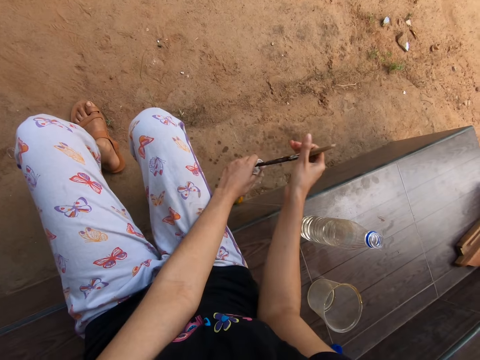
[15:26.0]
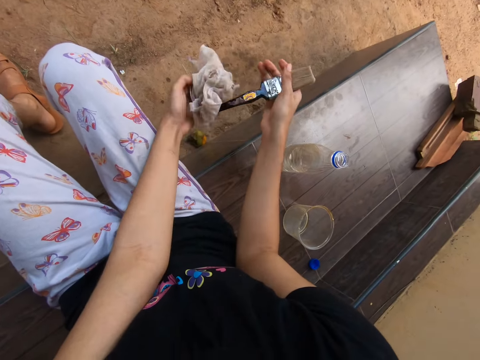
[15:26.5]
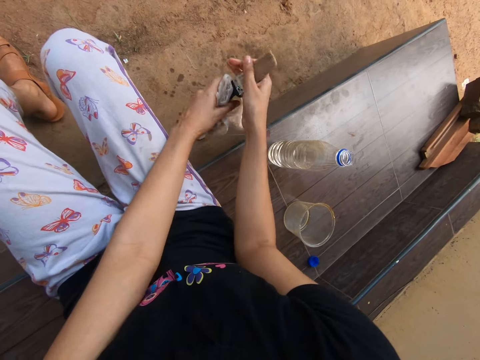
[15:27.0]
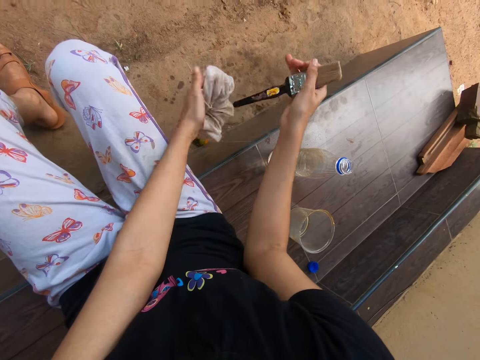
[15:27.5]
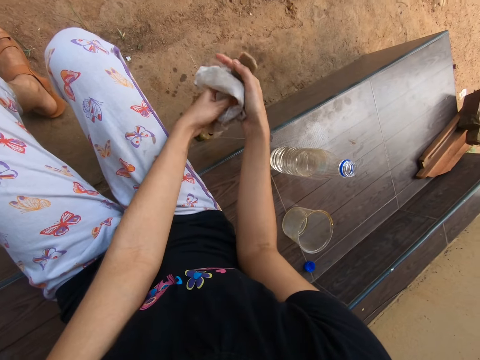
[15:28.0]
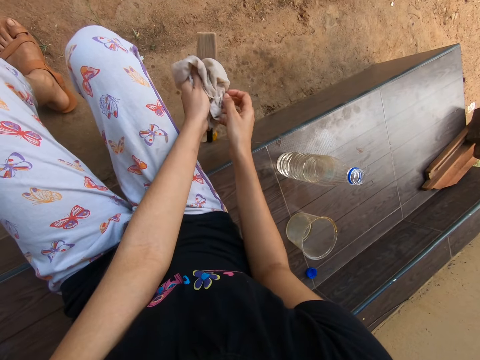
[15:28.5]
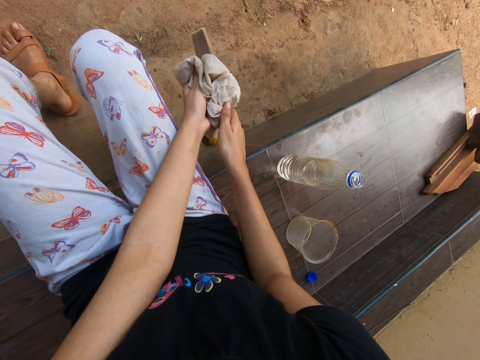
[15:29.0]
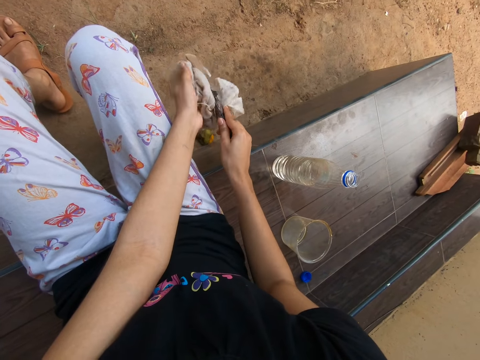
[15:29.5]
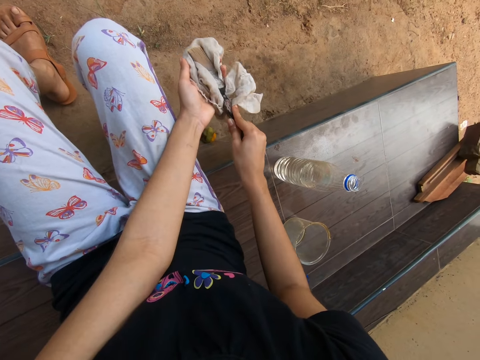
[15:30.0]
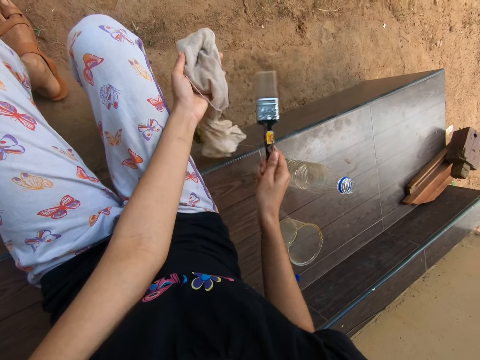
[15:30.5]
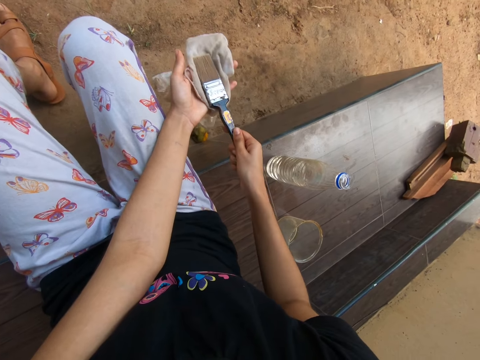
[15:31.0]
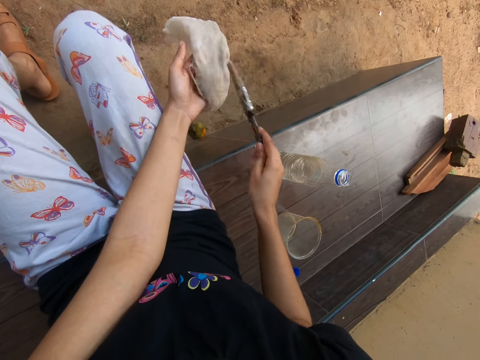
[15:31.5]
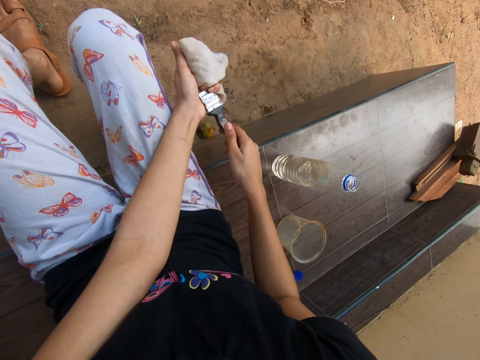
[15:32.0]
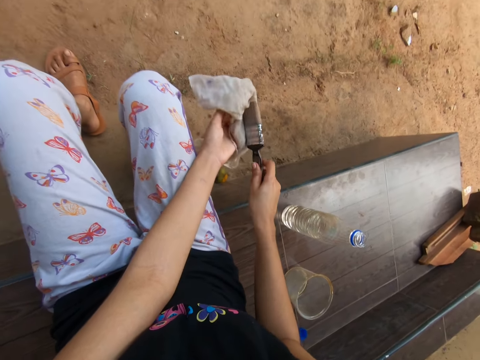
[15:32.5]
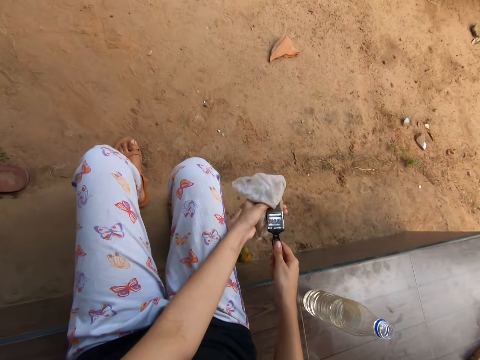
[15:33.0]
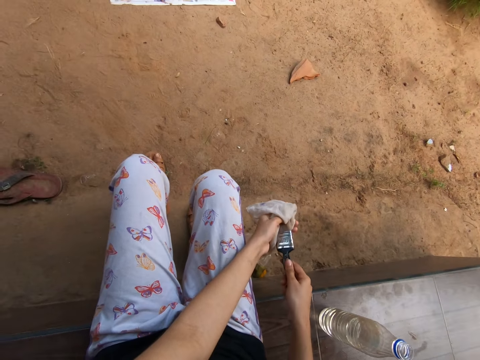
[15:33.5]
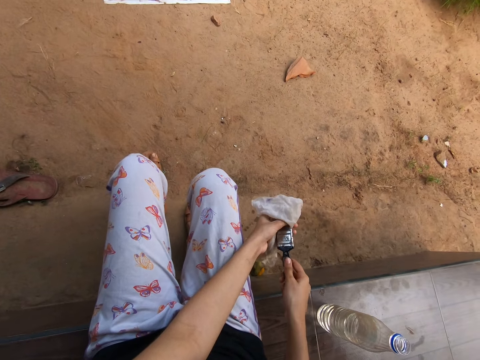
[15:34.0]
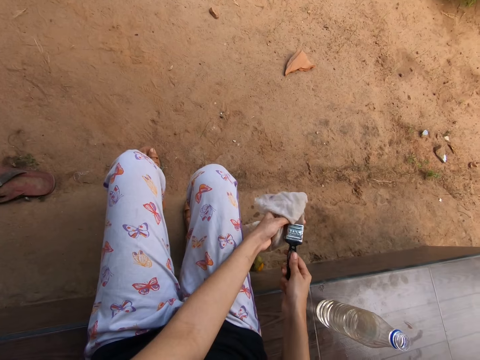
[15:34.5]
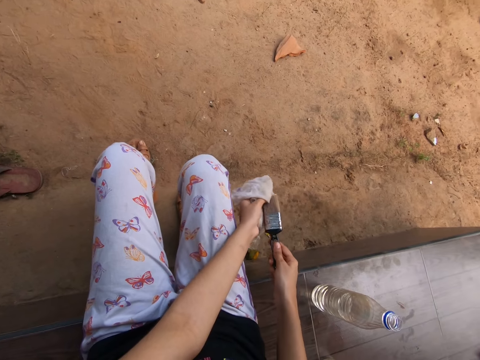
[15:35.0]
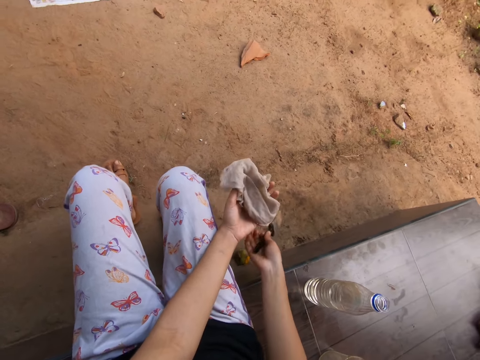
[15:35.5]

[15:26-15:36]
The camera wearer takes the brush in her left hand with her right hand. She interacts with a man. She cleans the brush in her right hand with the napkin in her left hand. She passes the brush in her right hand to her left hand. She holds the brush with her right hand. She cleans the brush in her right hand on the napkin in her left hand. She cleans the brush in her right hand with the napkin in her left hand.

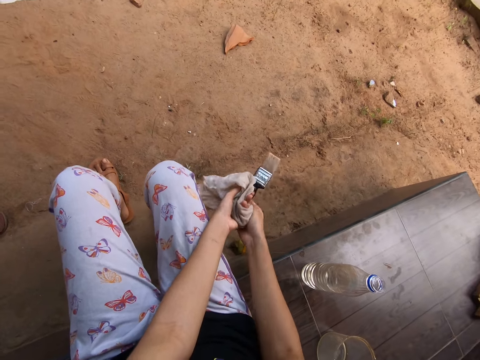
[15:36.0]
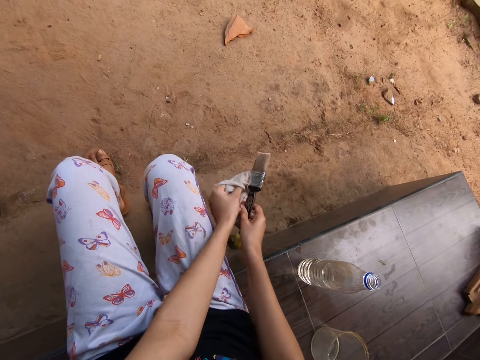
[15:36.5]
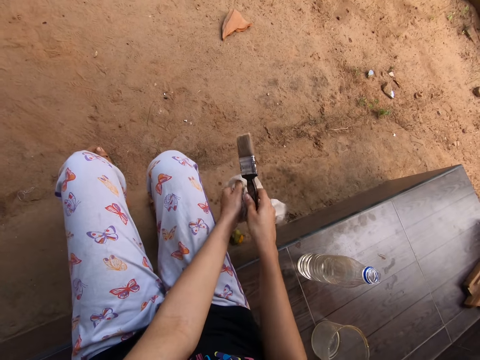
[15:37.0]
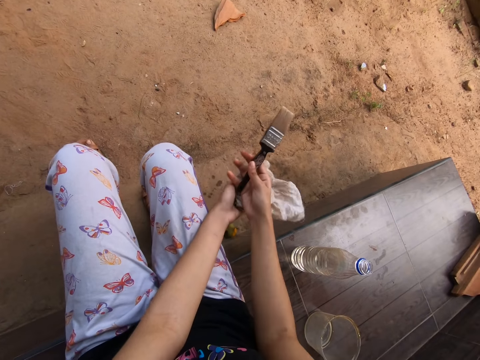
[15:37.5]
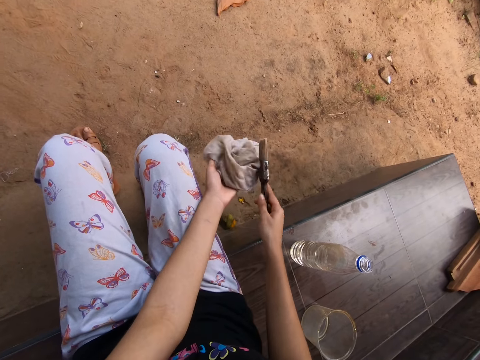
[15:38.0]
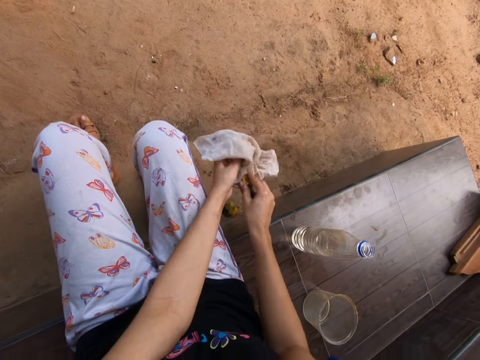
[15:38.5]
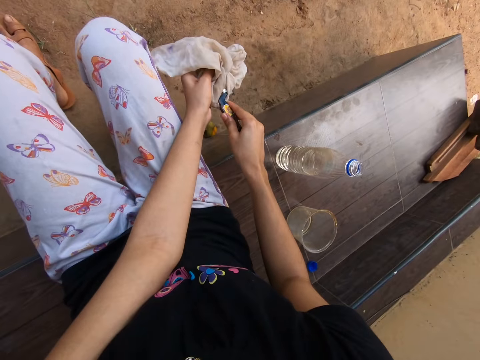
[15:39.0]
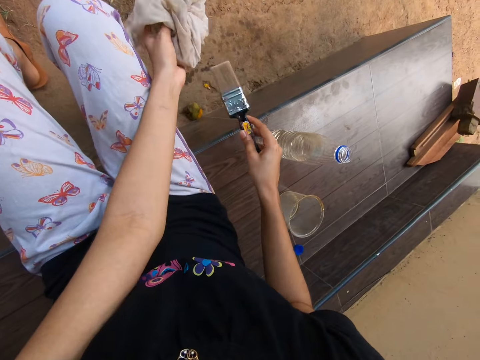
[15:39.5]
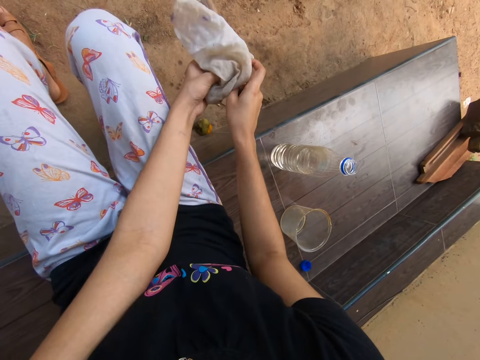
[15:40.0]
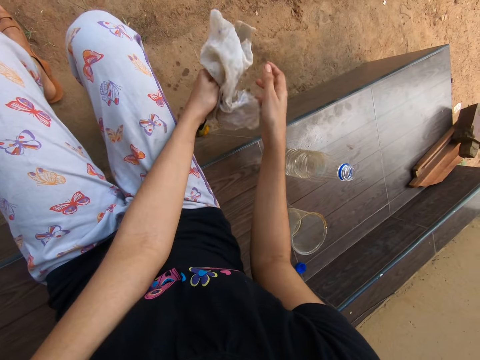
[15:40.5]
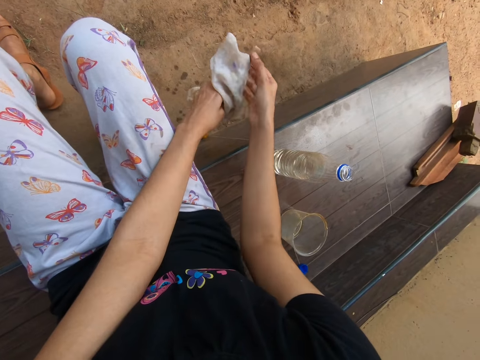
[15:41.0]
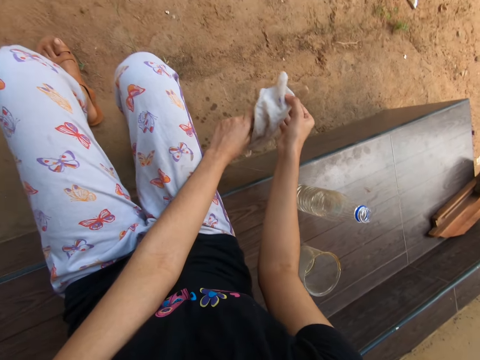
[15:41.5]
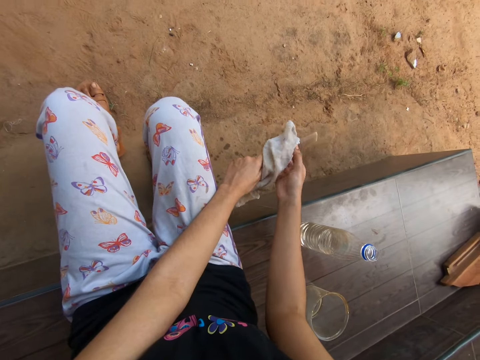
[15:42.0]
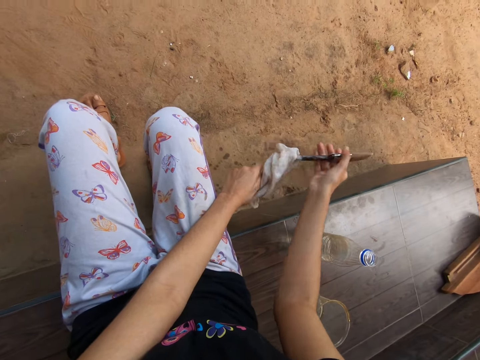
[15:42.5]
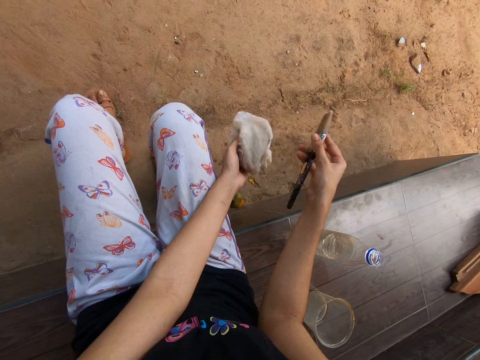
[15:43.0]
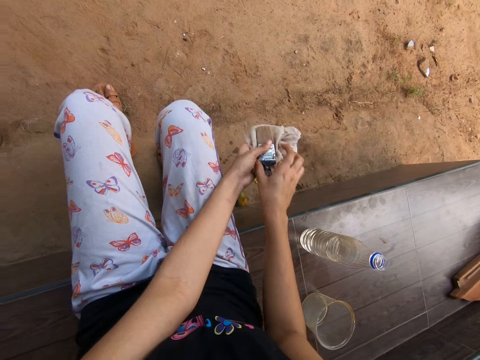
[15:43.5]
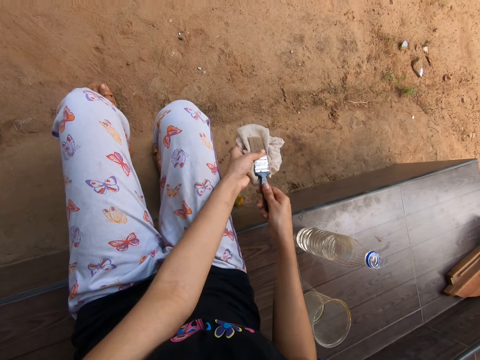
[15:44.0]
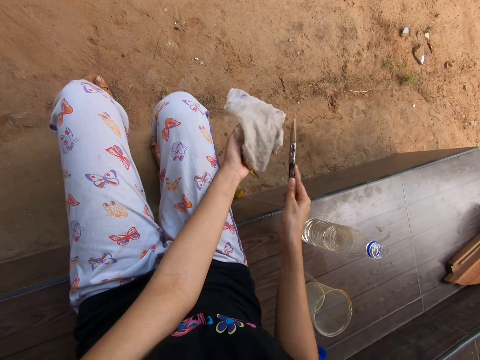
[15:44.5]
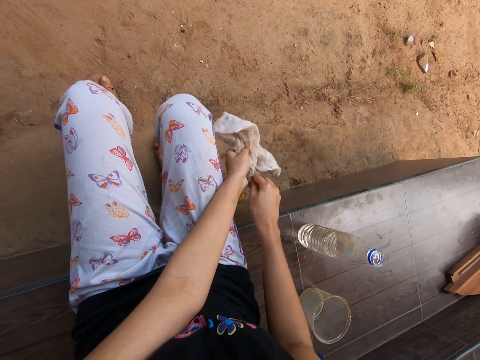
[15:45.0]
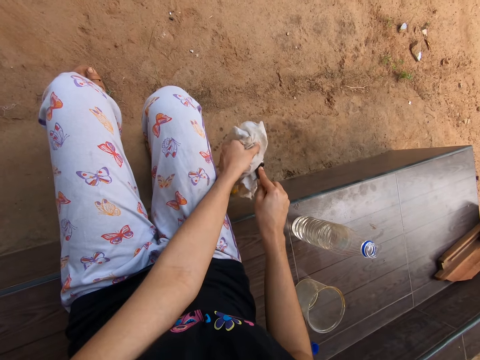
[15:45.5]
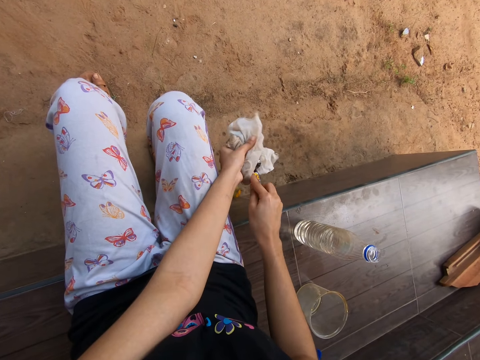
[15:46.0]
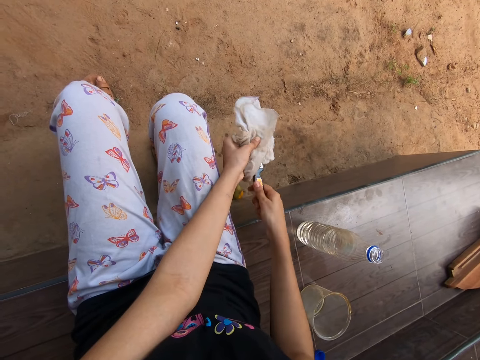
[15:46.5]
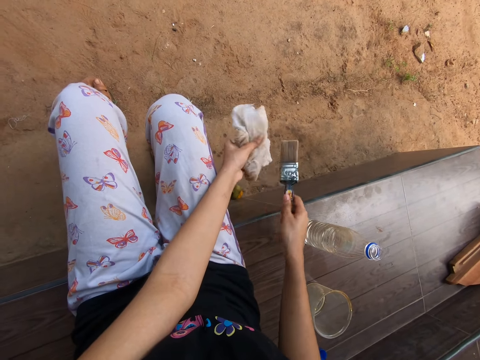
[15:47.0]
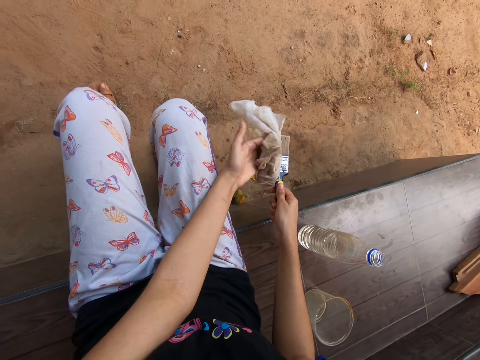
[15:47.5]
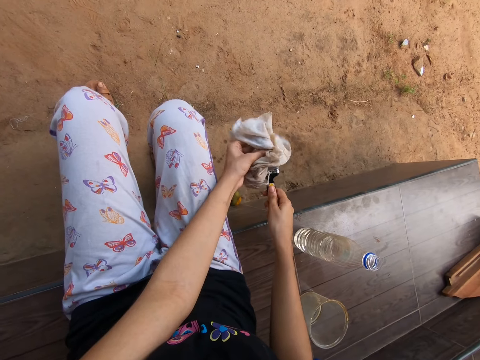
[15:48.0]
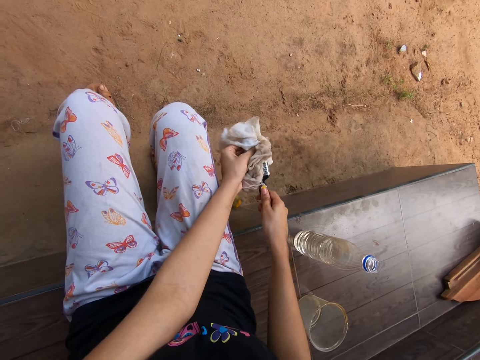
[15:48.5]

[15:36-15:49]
The camera wearer cleans her right hand with the napkin in her left hand. She cleans the brush in her right hand with the napkin in her left hand. She passes the brush in her right hand to her left hand. She passes the brush in her left hand to her right hand. She passes the brush in her right hand to her left hand. She holds the brush with her right hand. She cleans the brush in her right hand with the napkin in her left hand.

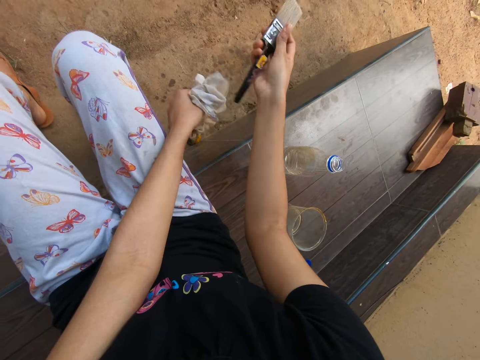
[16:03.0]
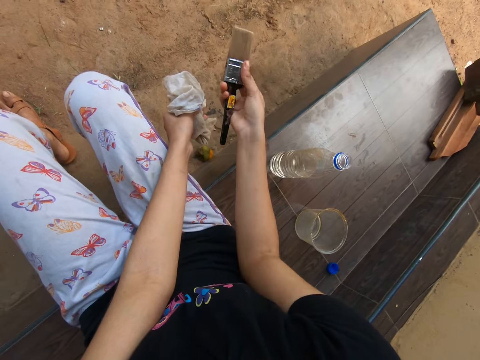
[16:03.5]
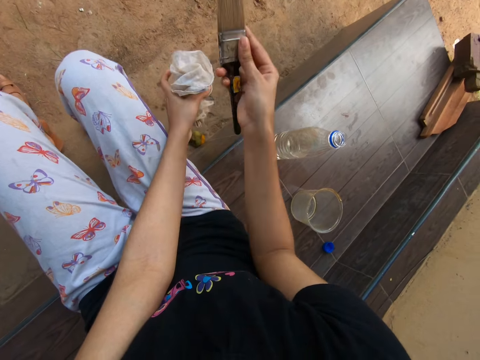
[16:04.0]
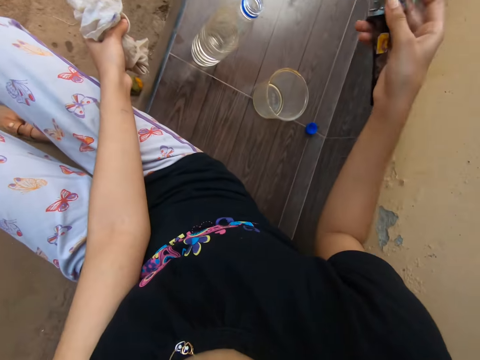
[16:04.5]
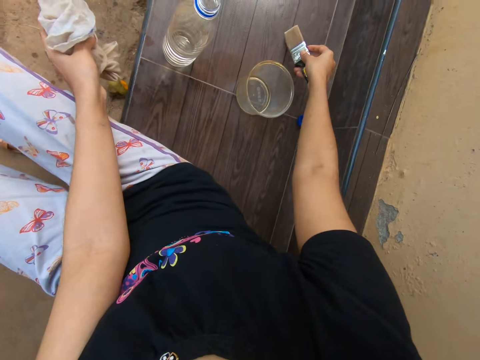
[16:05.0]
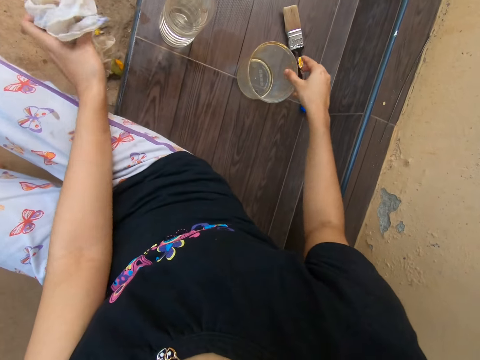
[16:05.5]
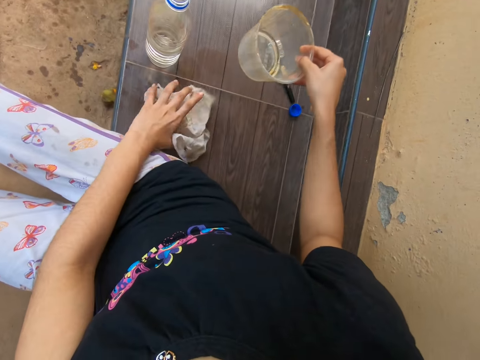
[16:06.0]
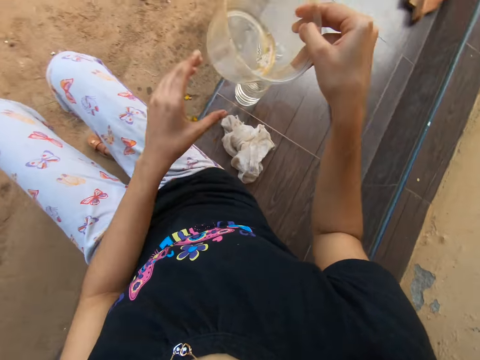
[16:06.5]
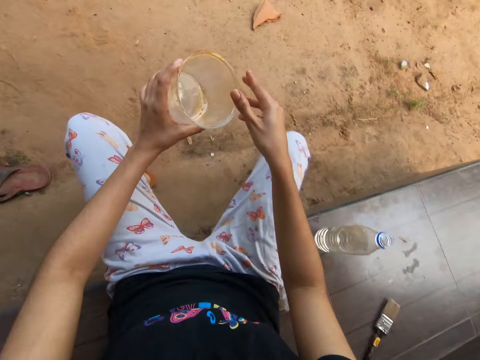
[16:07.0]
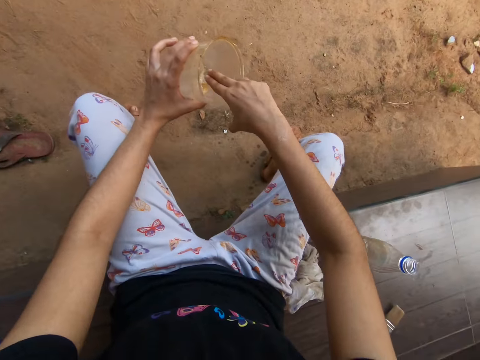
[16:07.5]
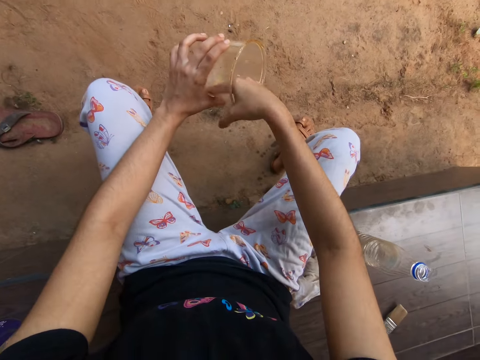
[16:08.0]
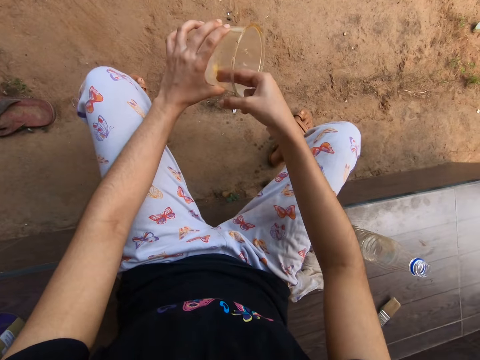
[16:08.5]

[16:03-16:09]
The camera wearer drops the brush in her right hand on the pavement. She takes the container from the pavement with her right hand. She drops the napkin in her left hand on the pavement. She passes the container in her right hand to her left hand. She washes the container in her left hand with the liquid soap in the container with her right hand.
